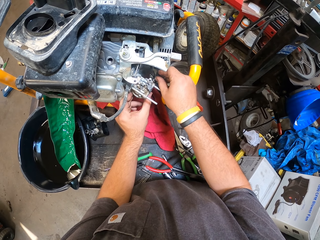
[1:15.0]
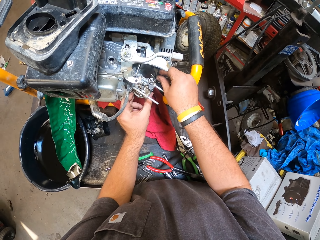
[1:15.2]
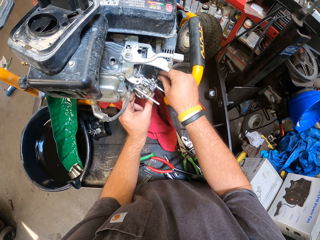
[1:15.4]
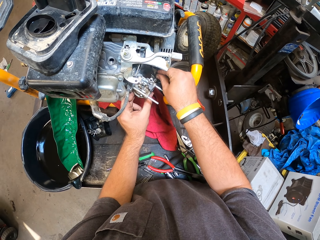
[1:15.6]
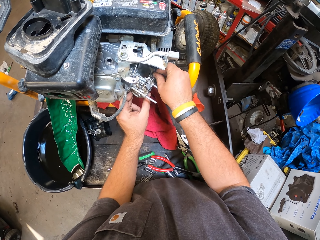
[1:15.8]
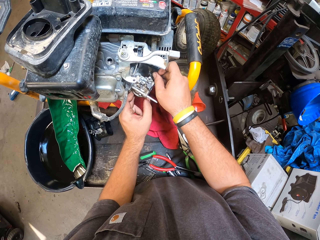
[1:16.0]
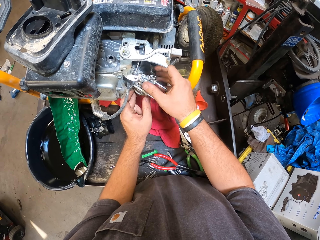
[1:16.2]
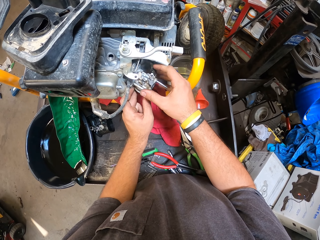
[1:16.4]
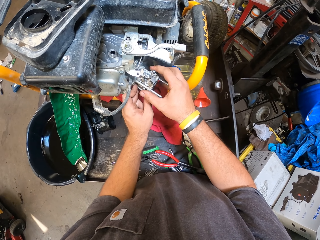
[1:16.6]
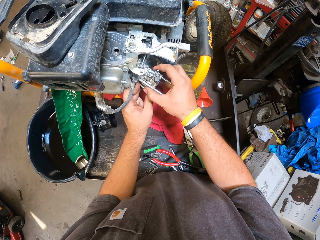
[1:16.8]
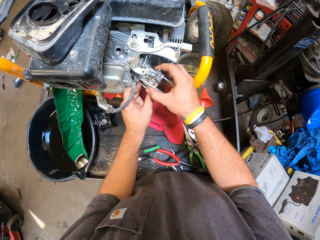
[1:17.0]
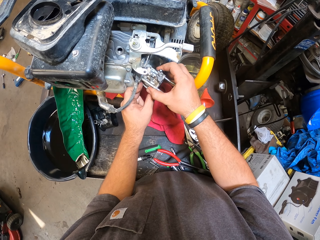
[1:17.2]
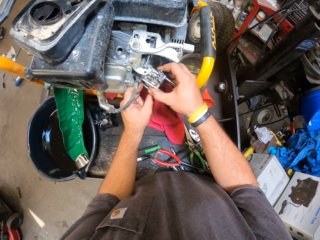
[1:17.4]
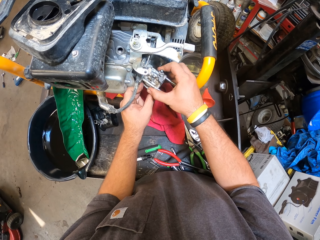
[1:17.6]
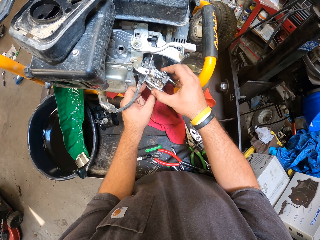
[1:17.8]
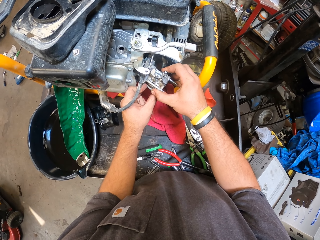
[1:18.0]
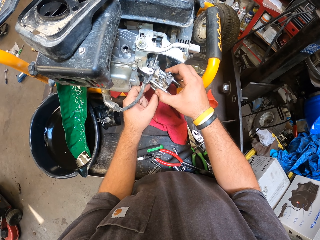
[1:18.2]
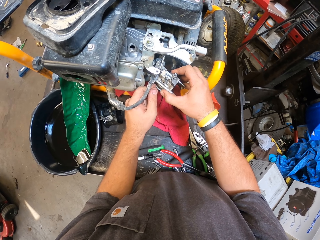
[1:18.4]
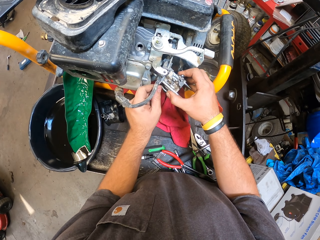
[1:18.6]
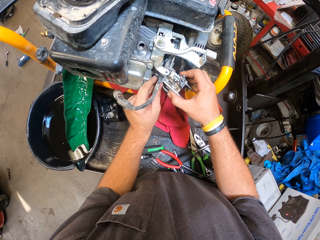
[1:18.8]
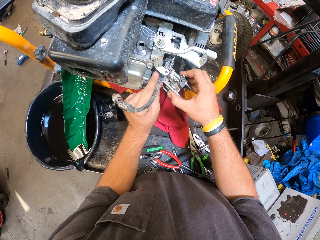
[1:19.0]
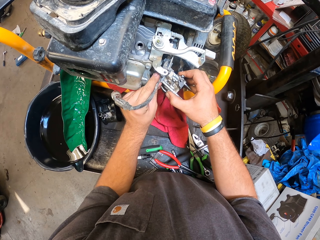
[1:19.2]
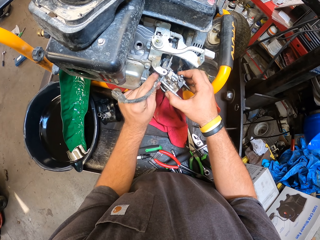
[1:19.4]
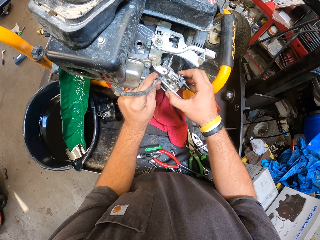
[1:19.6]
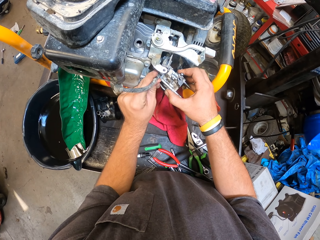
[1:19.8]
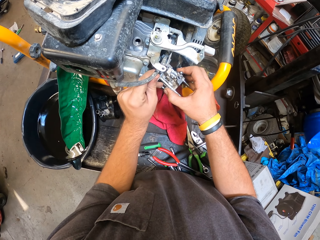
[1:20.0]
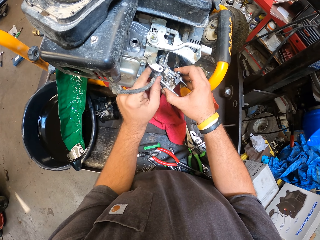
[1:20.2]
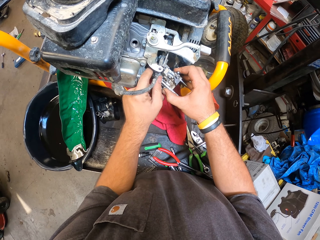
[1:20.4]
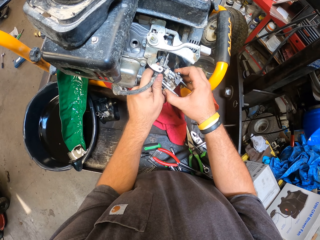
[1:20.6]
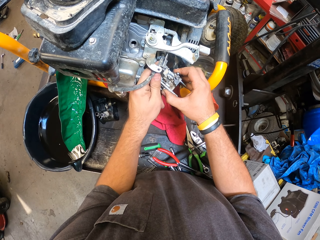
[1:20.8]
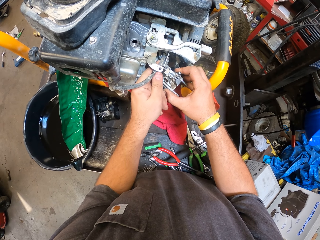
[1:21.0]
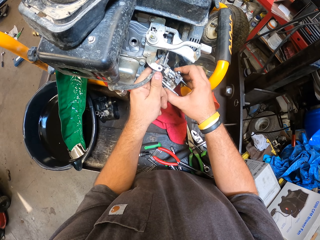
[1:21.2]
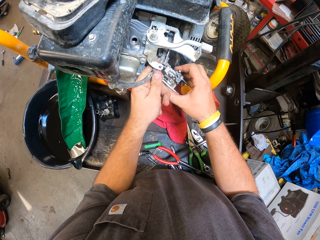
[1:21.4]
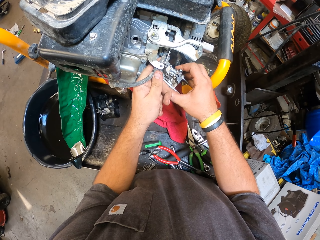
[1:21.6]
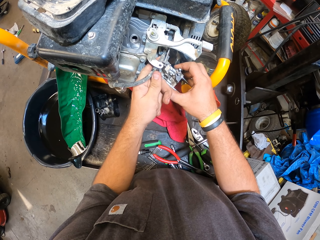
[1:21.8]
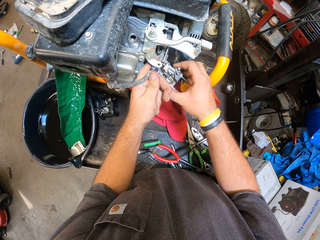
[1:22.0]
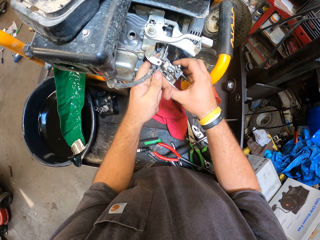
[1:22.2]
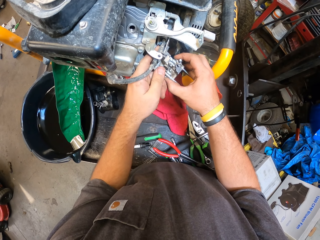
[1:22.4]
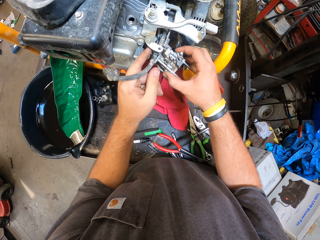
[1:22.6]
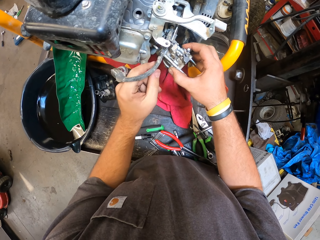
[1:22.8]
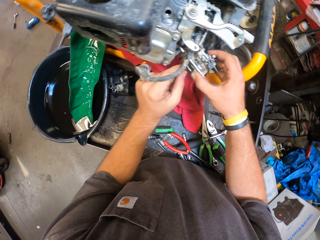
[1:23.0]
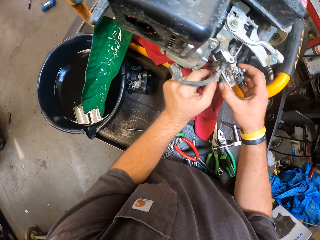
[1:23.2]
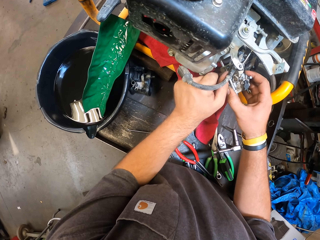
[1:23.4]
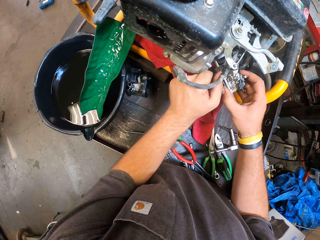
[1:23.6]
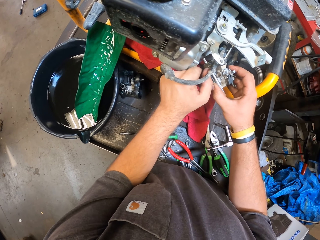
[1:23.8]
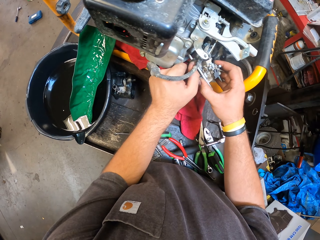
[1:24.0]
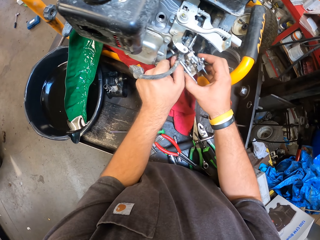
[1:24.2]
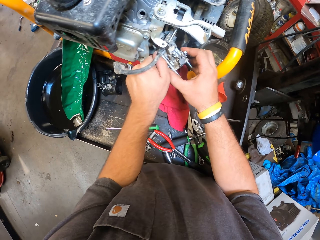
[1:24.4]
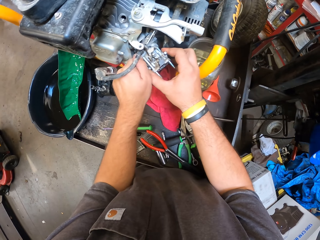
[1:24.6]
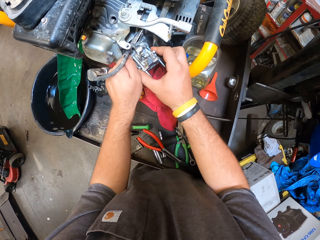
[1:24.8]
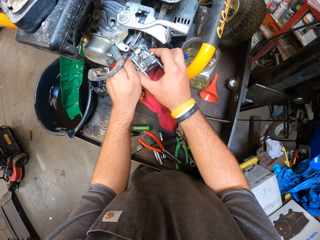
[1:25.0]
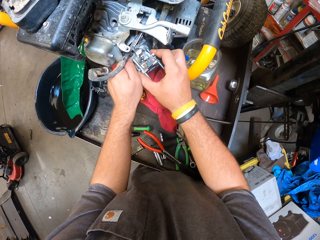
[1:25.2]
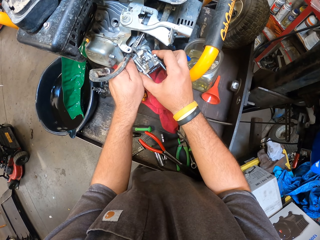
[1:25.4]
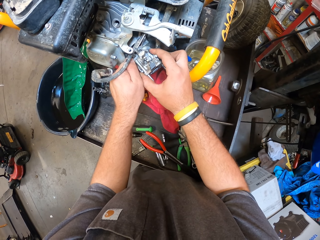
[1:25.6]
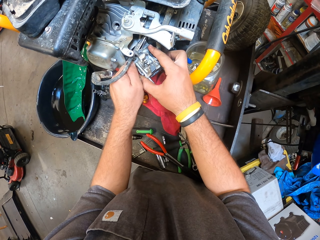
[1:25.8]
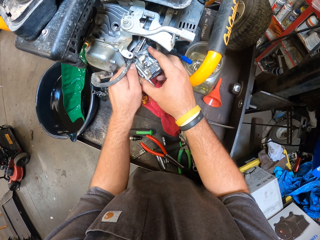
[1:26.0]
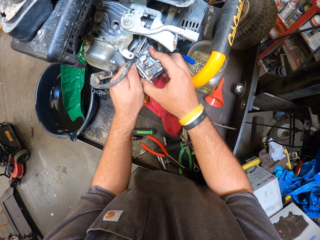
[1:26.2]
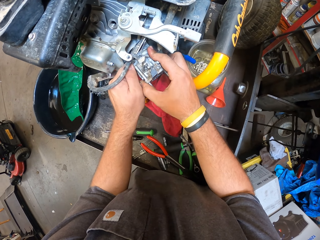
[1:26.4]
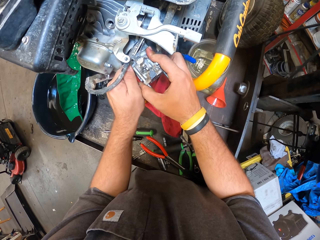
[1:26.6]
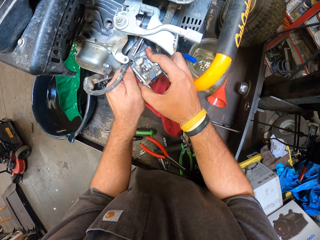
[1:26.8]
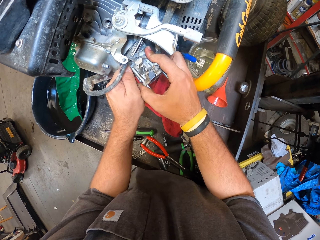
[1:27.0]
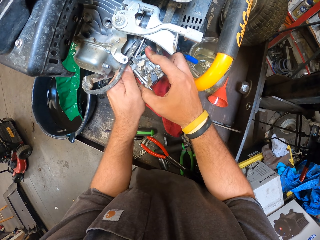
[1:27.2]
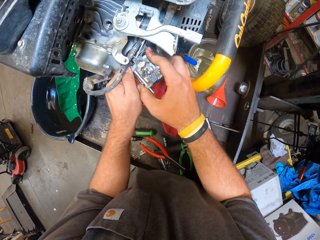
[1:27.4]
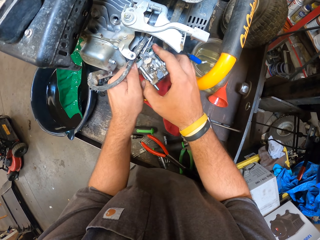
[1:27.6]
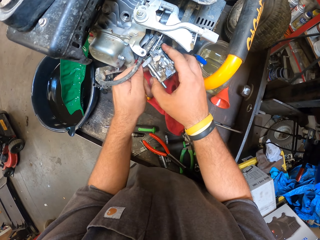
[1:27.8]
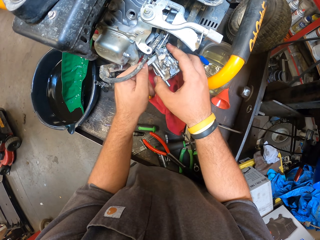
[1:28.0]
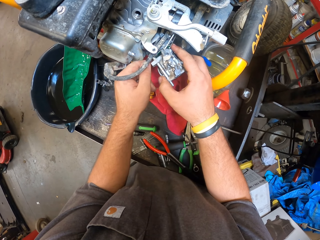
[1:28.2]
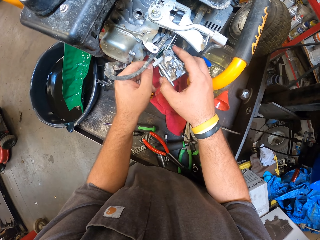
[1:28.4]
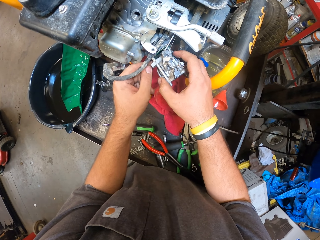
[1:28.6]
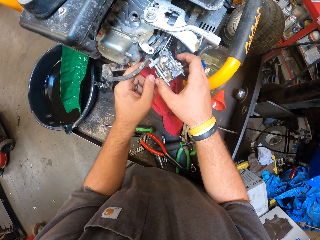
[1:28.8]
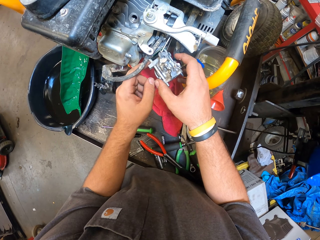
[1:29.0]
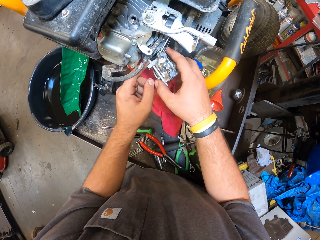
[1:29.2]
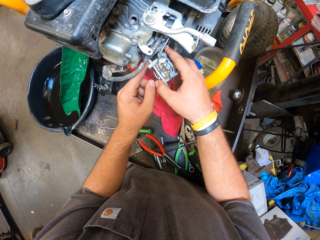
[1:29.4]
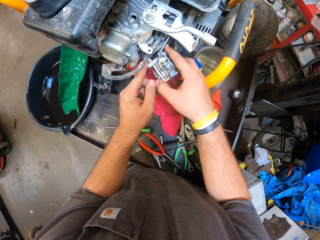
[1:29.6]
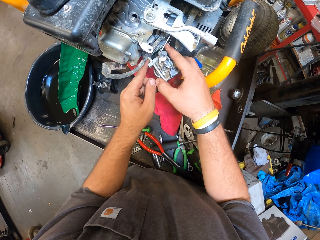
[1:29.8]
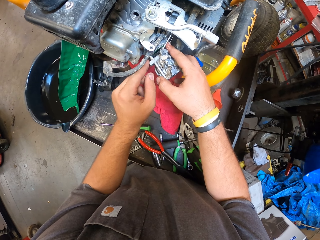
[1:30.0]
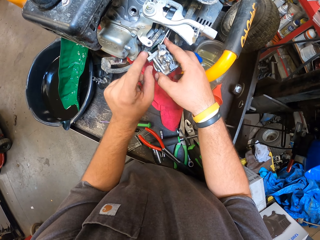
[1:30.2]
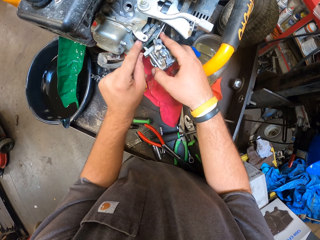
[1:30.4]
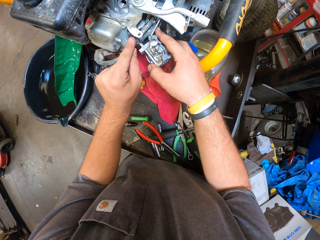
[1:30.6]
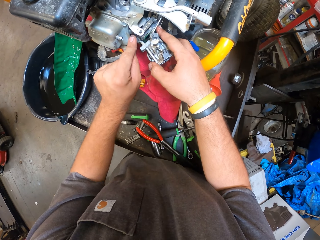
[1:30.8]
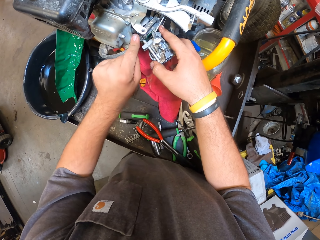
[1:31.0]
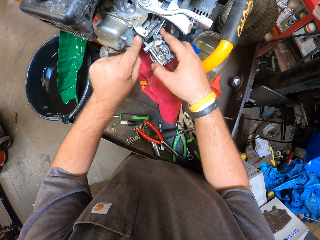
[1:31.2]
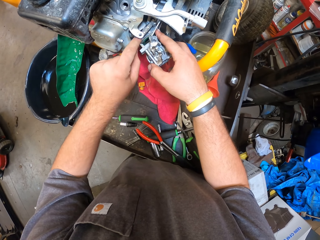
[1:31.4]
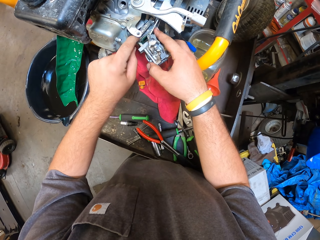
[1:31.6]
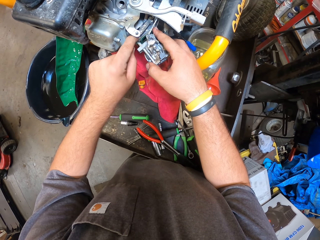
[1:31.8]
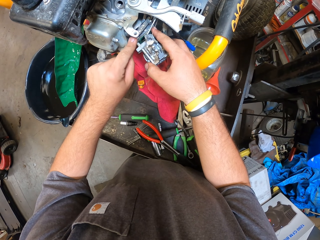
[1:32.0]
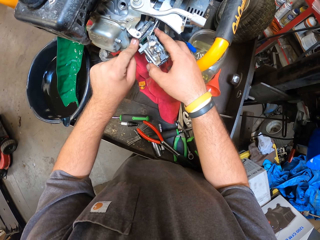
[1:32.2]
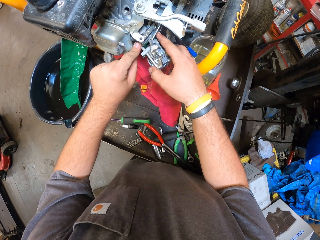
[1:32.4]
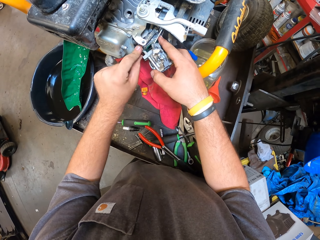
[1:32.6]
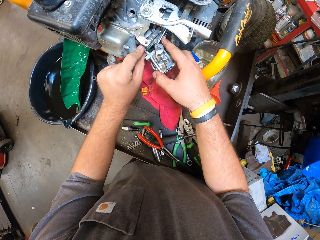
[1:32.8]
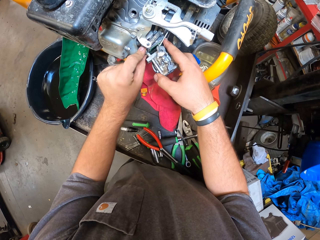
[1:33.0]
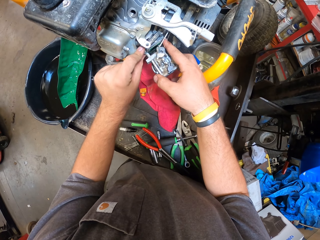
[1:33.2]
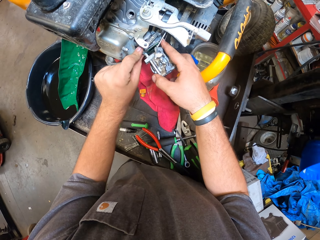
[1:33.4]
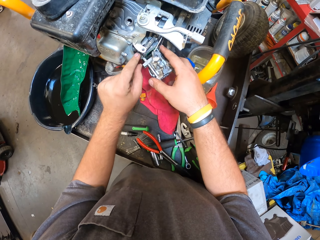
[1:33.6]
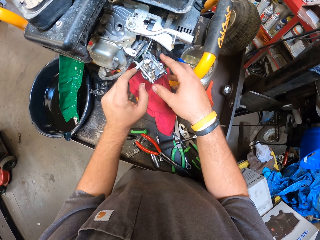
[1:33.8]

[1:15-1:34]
The camera wearer holds a fuel filter on the generator. They move their hands around the fuel filter. They release their hand from the fuel filter. They hold the fuel filter. They touch the fuel filter.

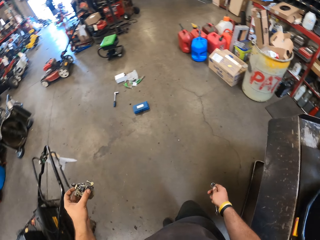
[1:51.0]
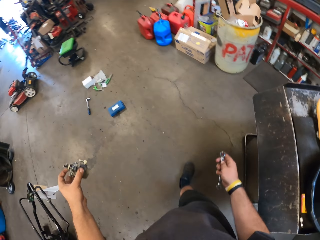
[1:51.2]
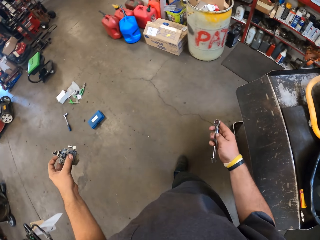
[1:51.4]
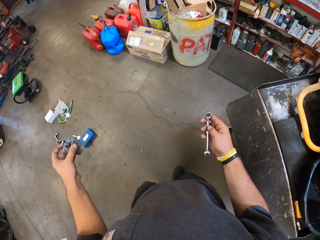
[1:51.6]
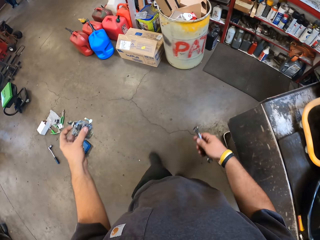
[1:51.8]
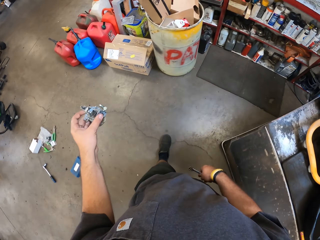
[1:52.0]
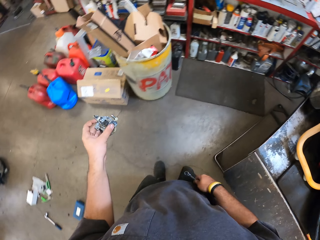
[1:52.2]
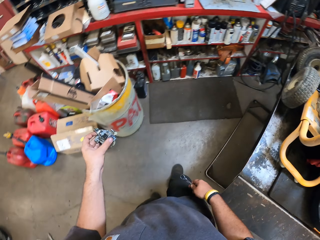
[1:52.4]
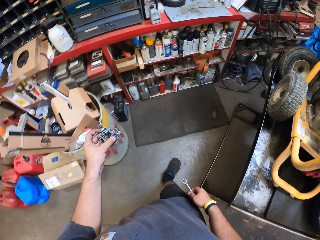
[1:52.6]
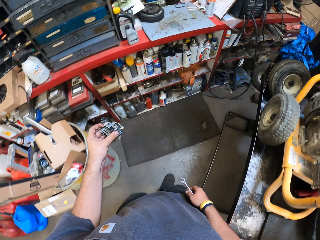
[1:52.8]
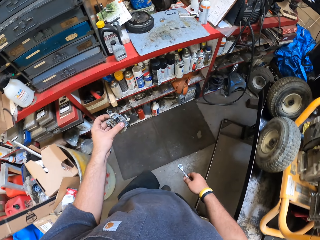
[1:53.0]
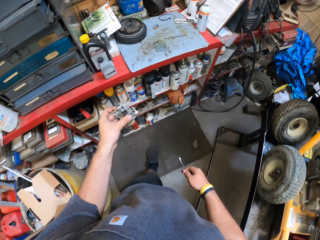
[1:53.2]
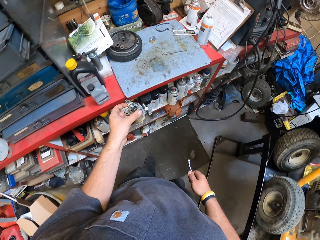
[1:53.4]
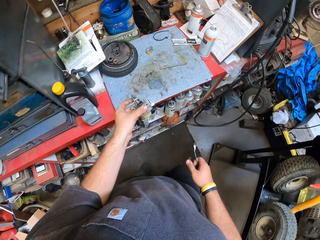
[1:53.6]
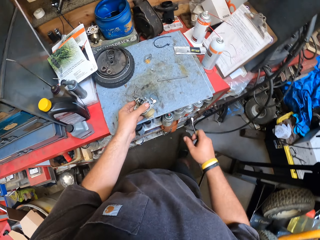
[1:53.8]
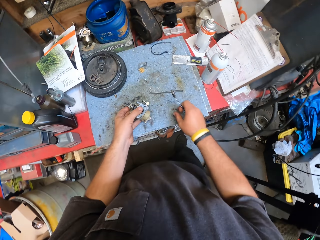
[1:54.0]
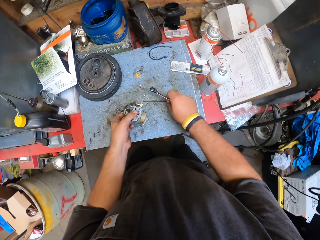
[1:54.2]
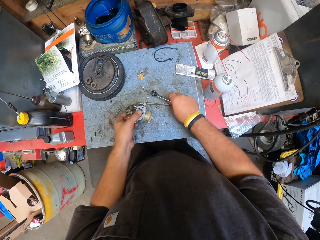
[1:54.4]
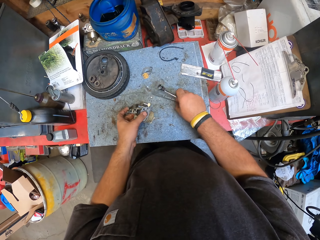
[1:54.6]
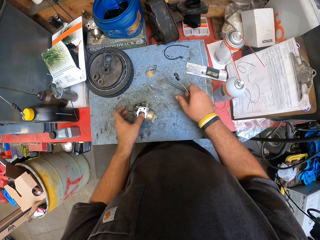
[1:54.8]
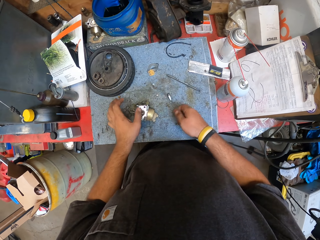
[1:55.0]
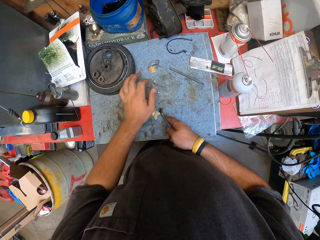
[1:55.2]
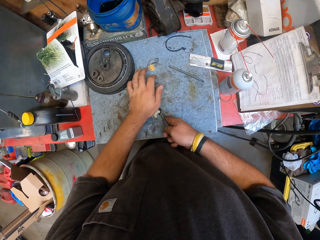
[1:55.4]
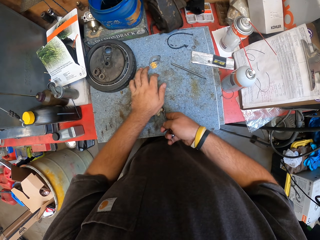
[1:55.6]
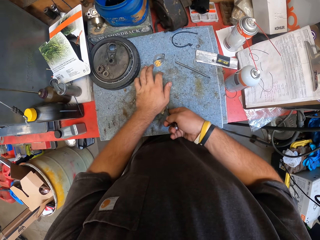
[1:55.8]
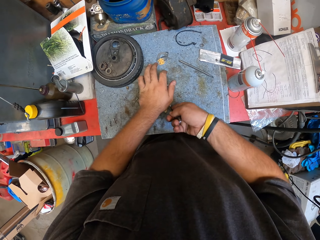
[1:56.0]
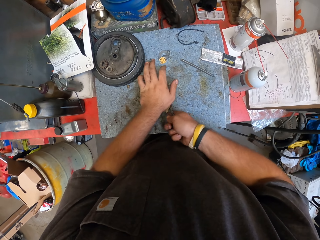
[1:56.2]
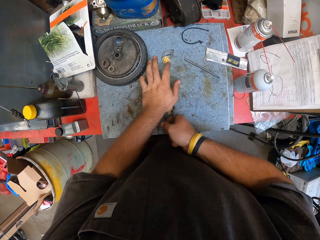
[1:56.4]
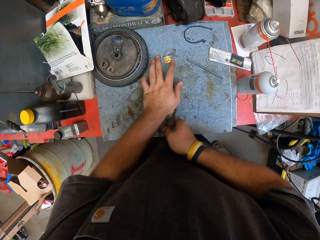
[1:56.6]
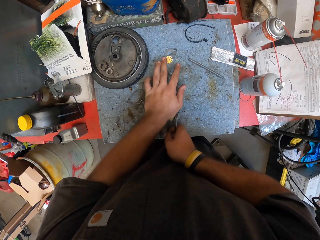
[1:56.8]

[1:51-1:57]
The camera wearer lifts up the right hand, drops the hand down and walks around the work shop. They put the carburetor on the table. They hold the carburetor on the table. They open the nut from the carburetor with a spanner.
